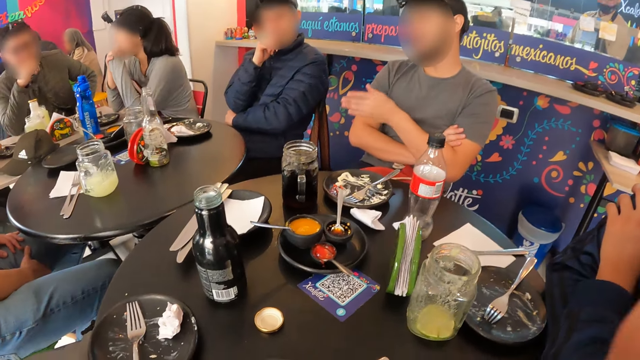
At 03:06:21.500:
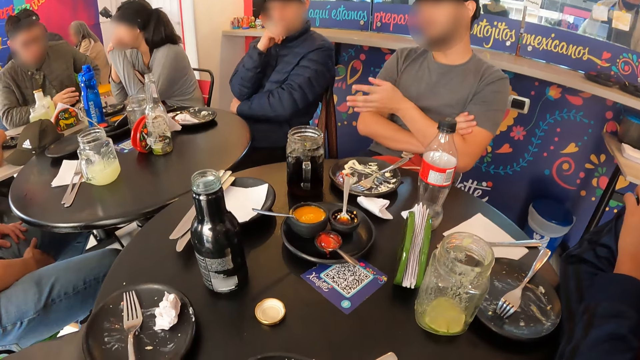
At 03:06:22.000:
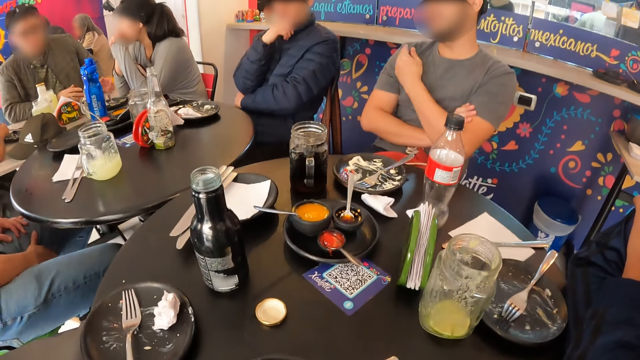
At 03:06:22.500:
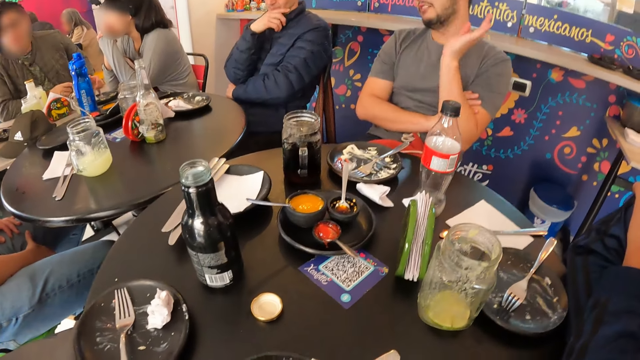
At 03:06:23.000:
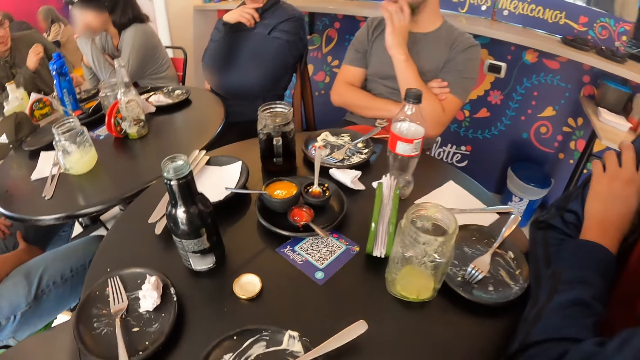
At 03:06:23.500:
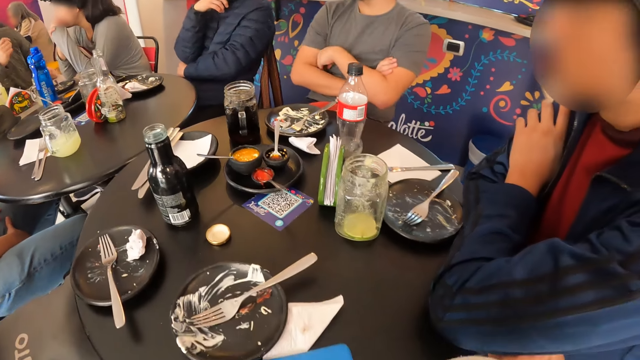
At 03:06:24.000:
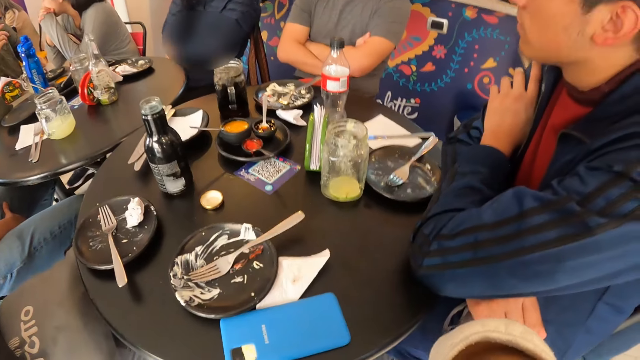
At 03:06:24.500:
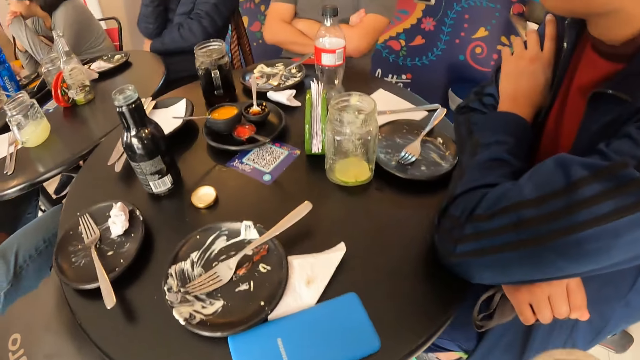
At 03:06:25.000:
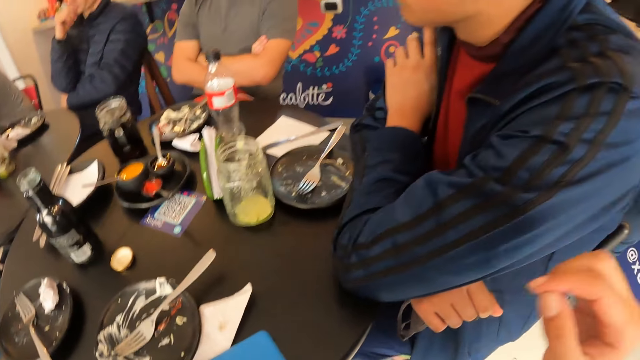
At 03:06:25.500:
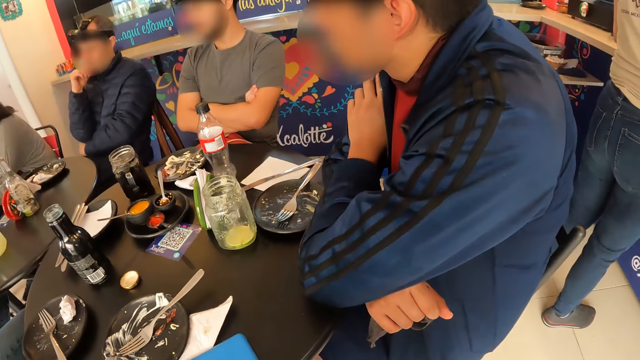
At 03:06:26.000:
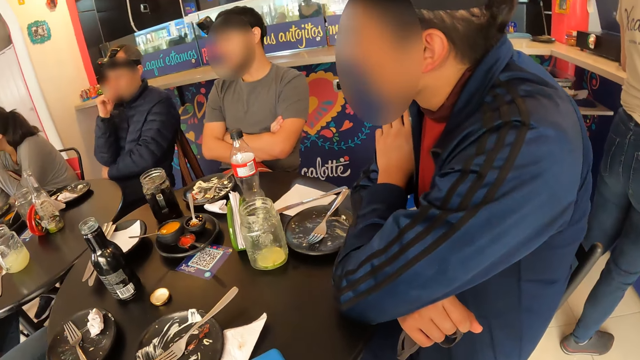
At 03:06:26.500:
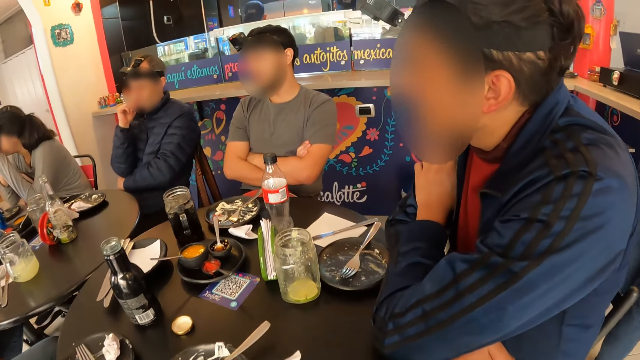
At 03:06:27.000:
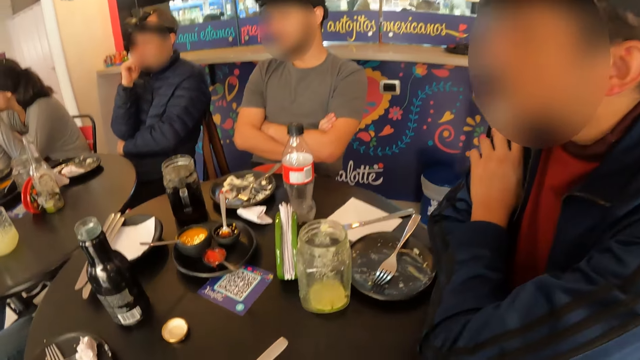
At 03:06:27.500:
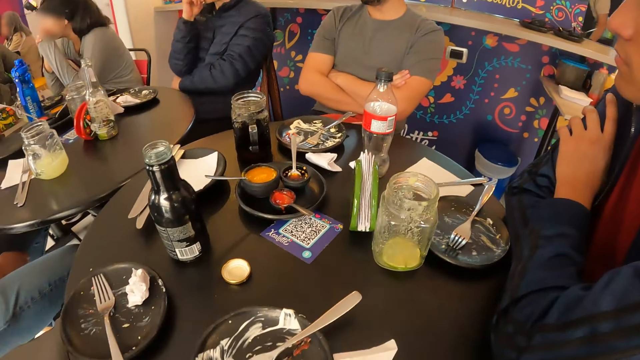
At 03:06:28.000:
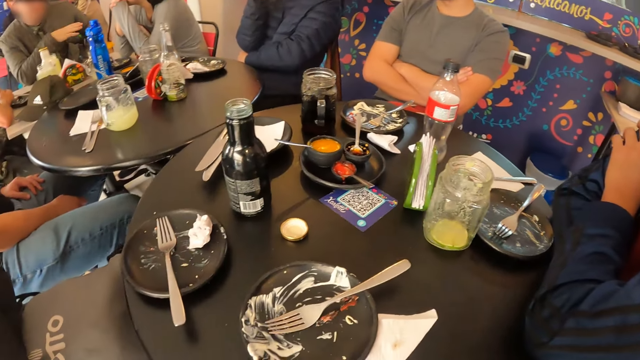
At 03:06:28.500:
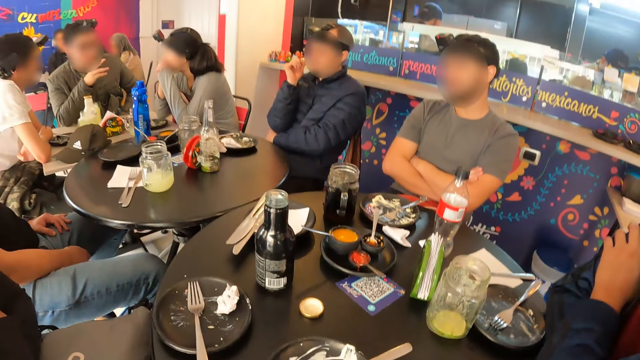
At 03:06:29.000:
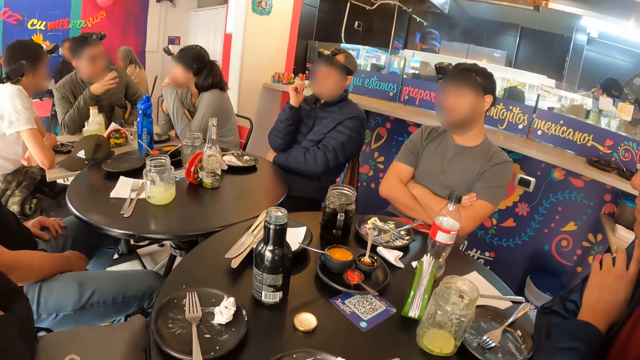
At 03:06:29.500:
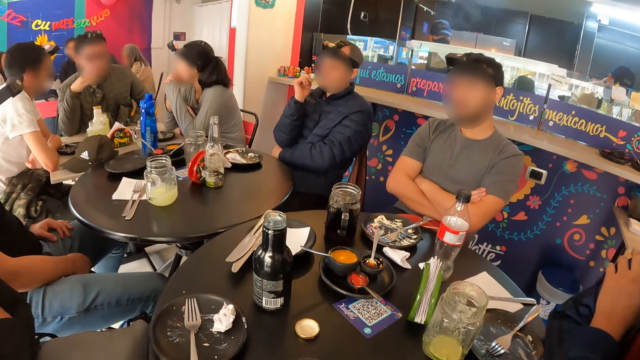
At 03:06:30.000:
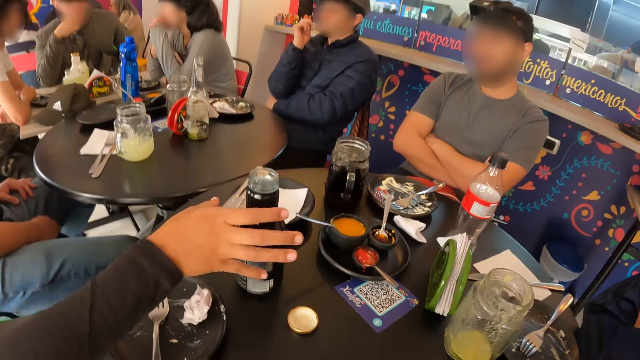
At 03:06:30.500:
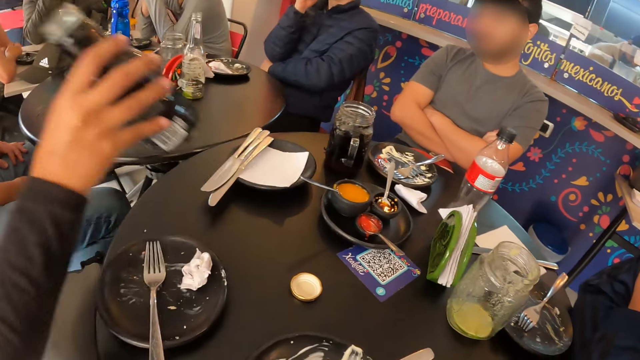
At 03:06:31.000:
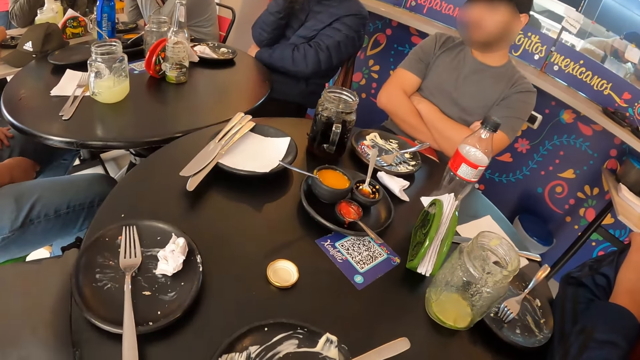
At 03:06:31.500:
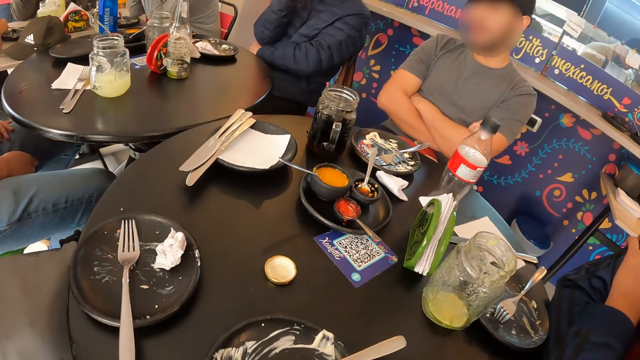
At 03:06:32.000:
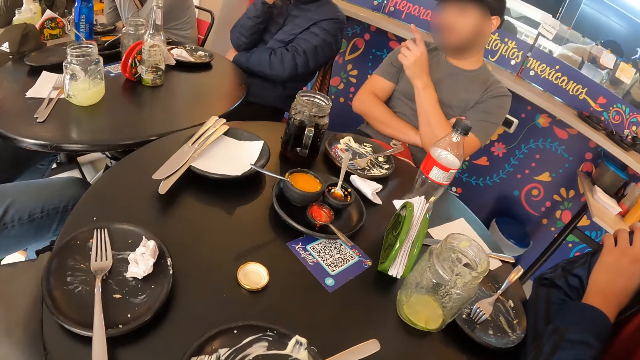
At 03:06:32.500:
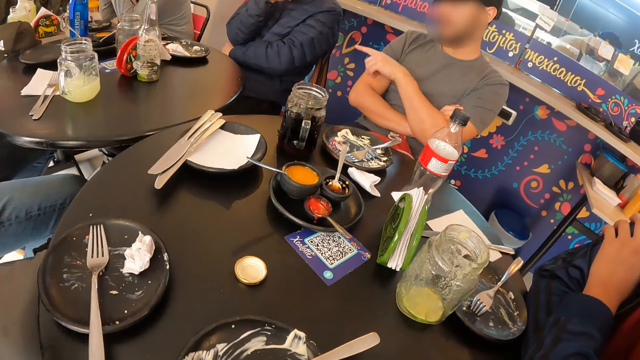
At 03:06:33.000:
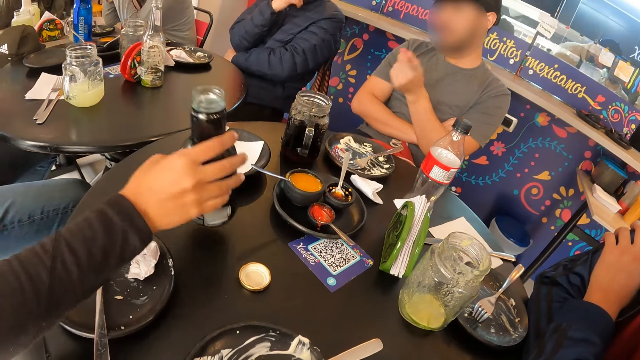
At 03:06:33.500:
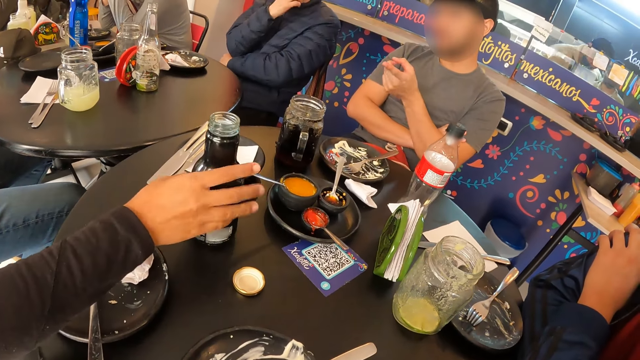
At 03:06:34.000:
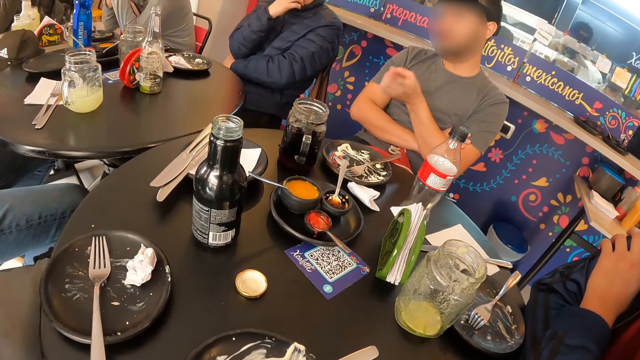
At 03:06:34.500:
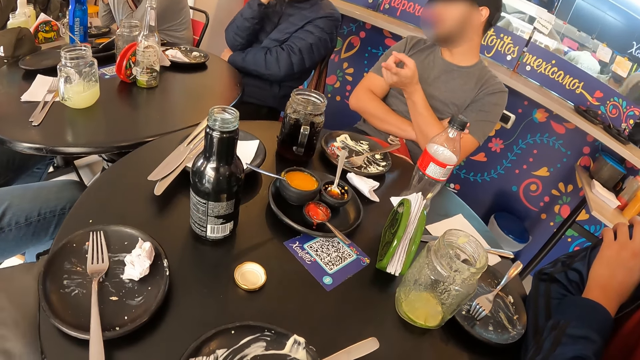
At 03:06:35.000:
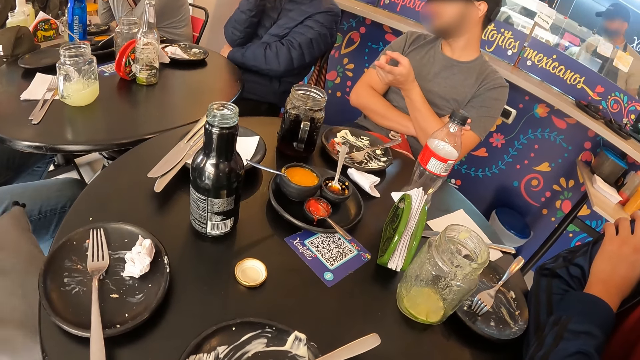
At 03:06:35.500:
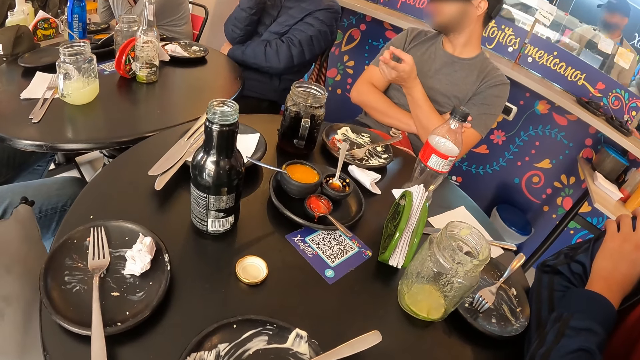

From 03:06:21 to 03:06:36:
A man interacts with another man. The camera wearer looks around. A woman picks the bottle from the table with her right hand. The woman drinks soft drink. The woman drops the bottle on the table with her right hand.

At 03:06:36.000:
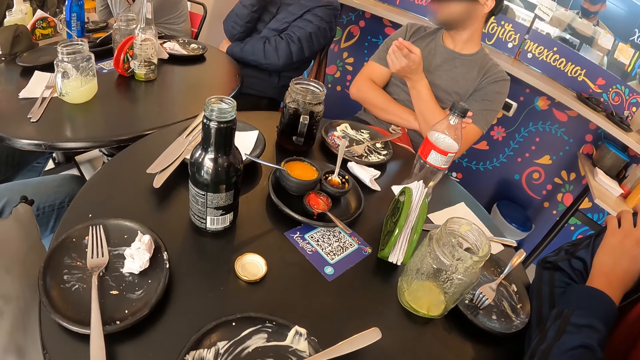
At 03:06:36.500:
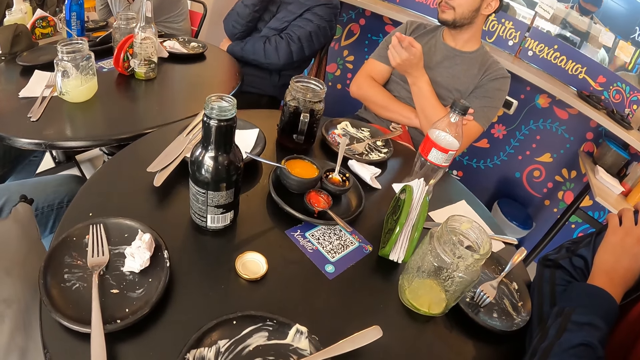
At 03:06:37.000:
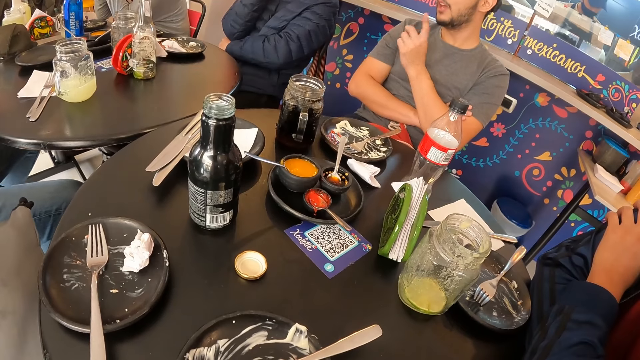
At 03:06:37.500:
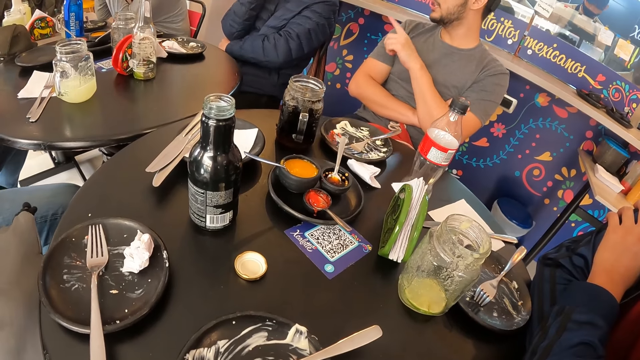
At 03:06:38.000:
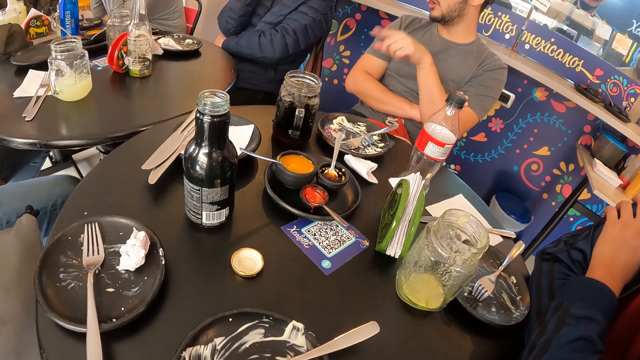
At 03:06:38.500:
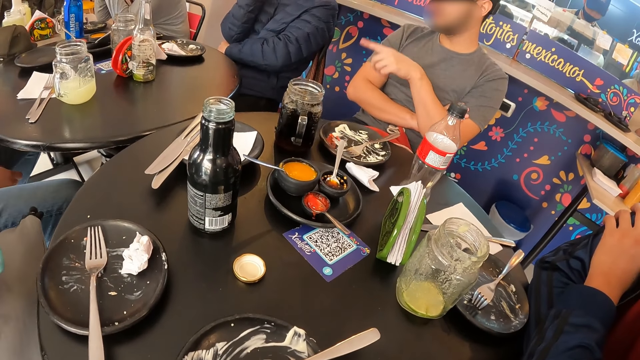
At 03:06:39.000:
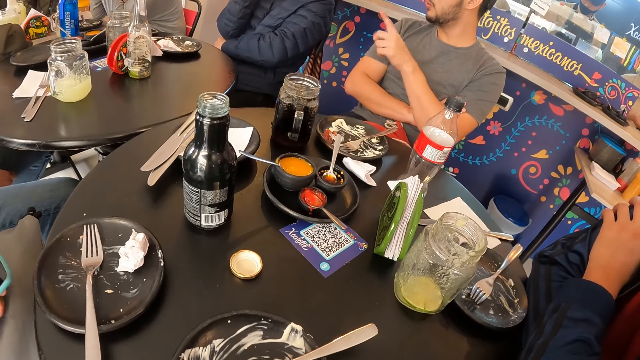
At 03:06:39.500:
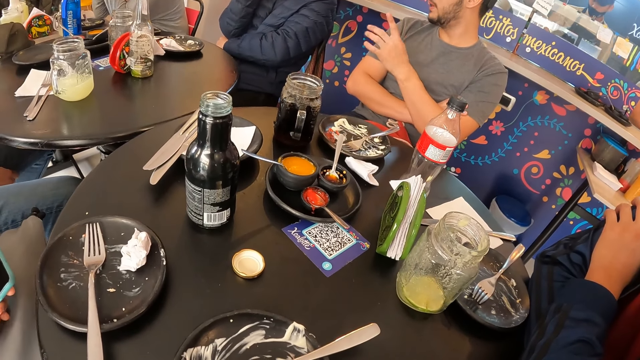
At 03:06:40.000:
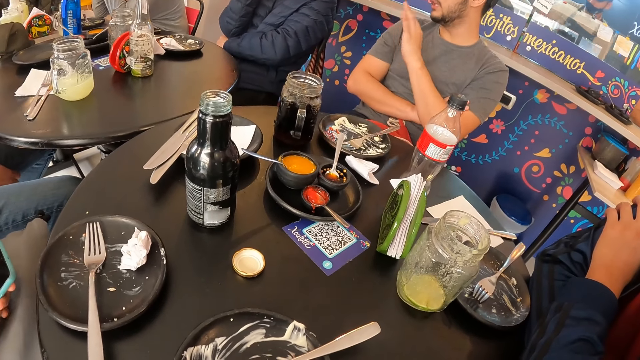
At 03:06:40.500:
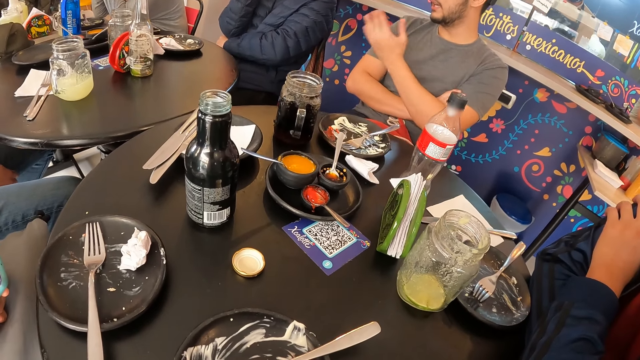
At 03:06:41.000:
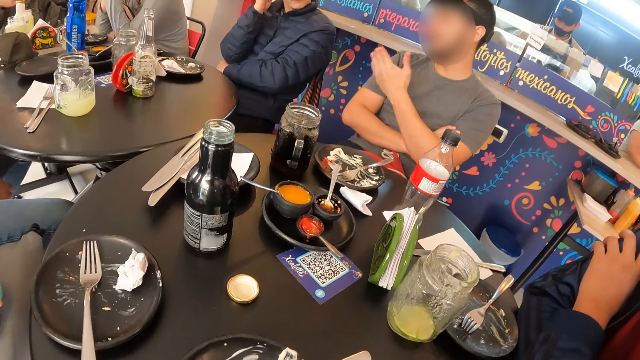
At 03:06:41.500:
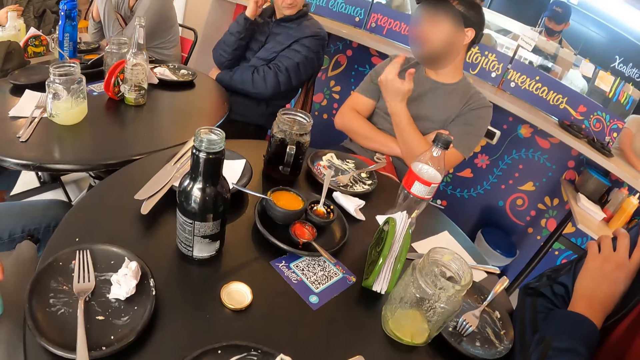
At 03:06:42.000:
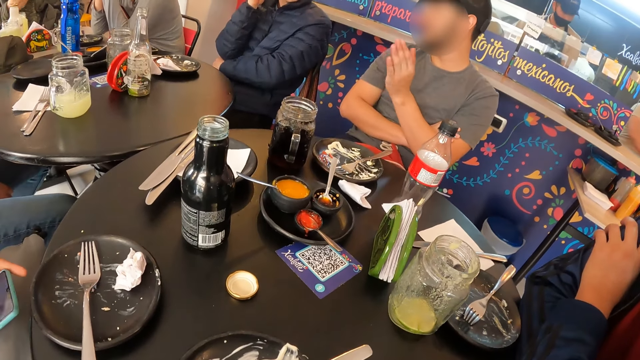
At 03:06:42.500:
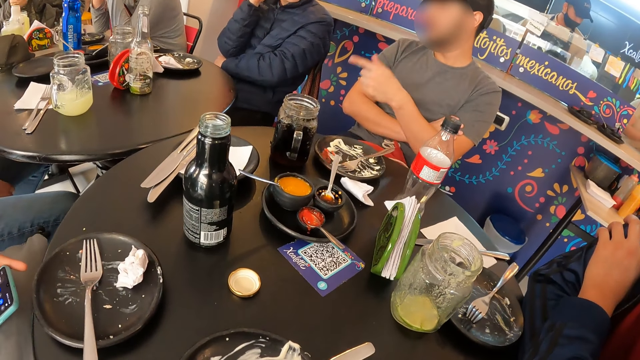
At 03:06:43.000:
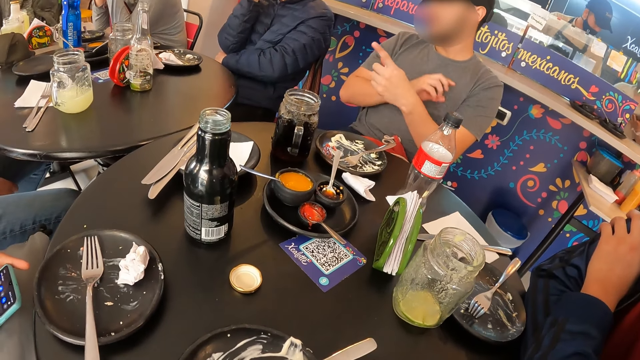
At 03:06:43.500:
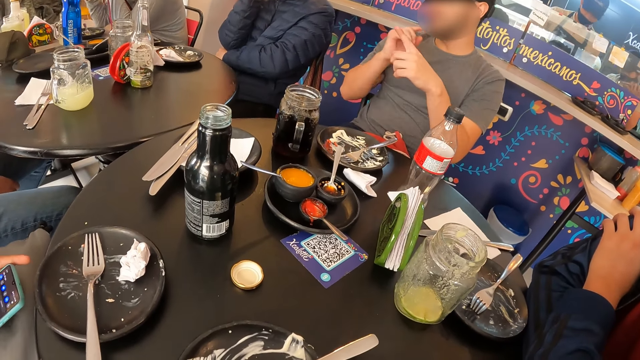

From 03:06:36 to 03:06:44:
A man interacts with a person. A woman operates a mobile phone with both hands.
